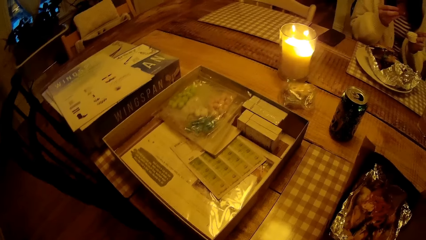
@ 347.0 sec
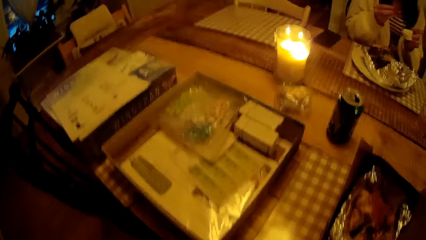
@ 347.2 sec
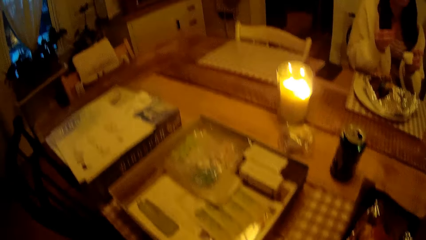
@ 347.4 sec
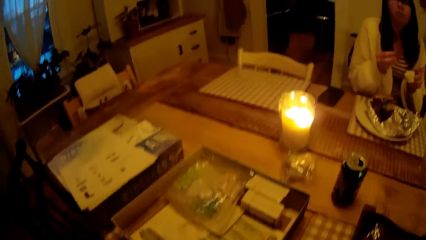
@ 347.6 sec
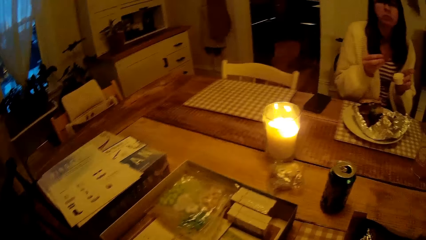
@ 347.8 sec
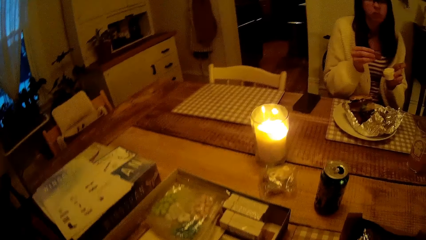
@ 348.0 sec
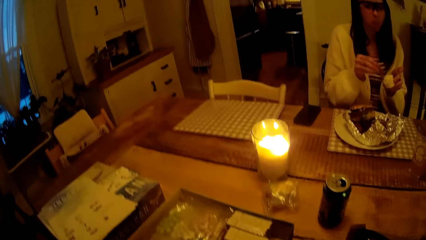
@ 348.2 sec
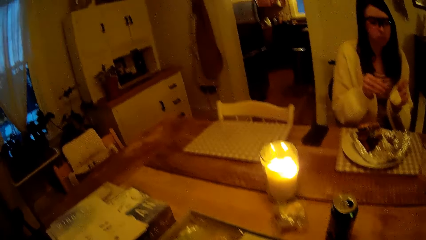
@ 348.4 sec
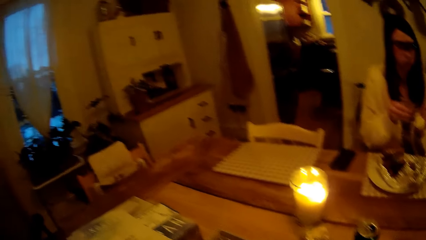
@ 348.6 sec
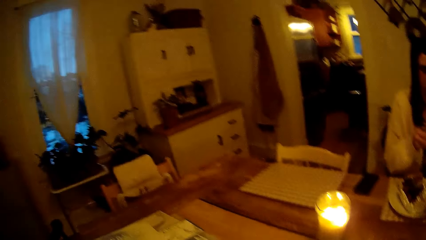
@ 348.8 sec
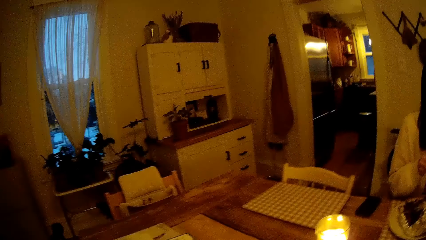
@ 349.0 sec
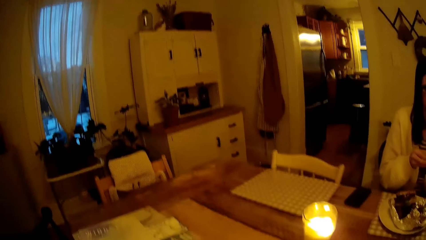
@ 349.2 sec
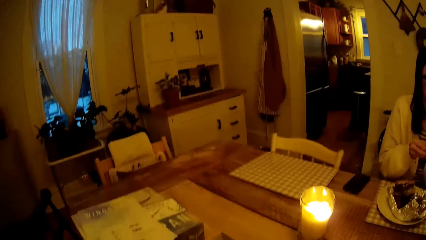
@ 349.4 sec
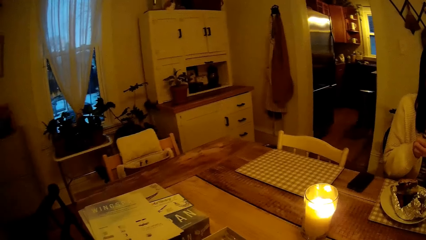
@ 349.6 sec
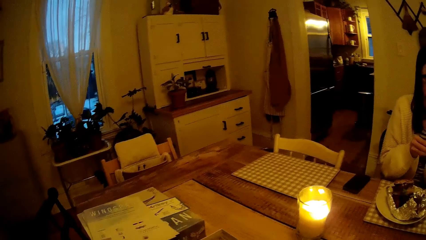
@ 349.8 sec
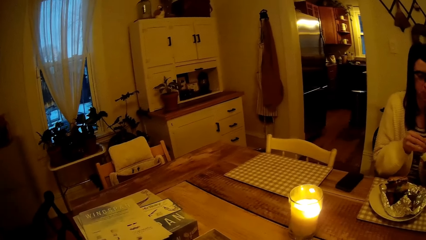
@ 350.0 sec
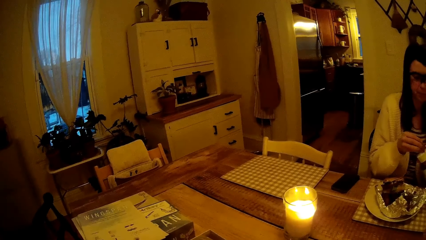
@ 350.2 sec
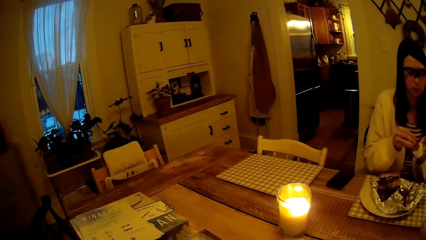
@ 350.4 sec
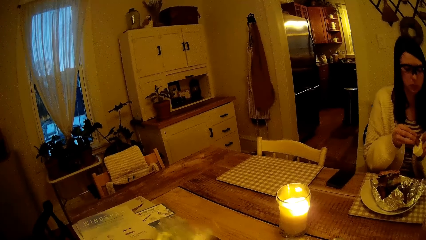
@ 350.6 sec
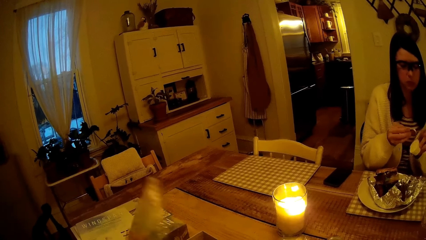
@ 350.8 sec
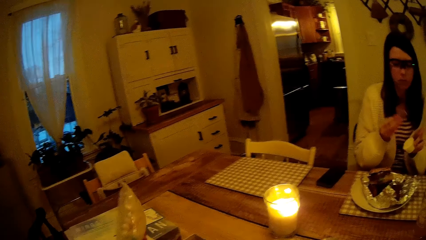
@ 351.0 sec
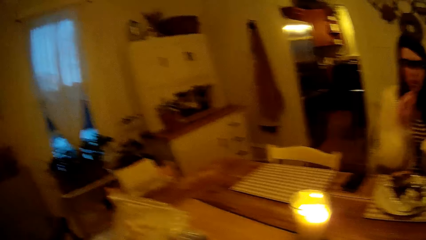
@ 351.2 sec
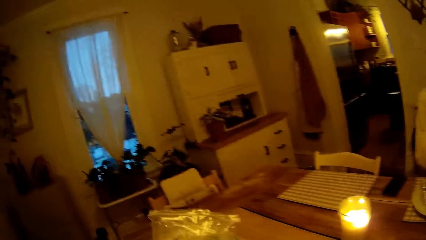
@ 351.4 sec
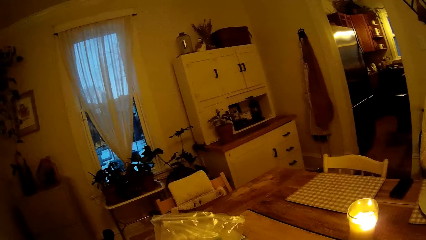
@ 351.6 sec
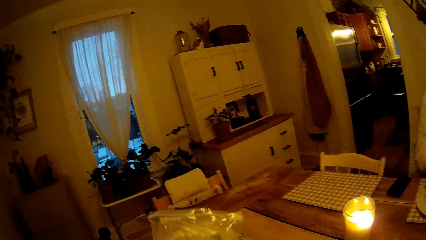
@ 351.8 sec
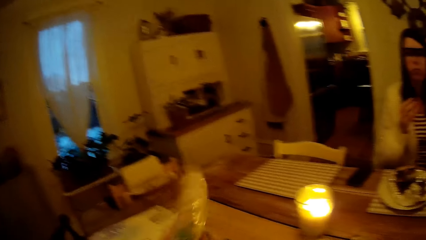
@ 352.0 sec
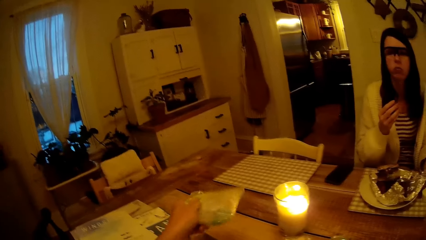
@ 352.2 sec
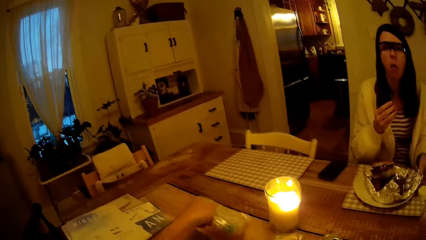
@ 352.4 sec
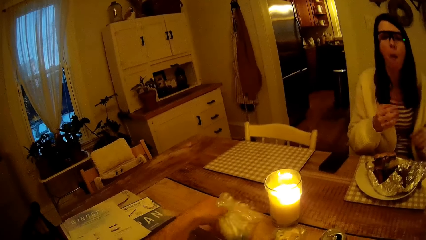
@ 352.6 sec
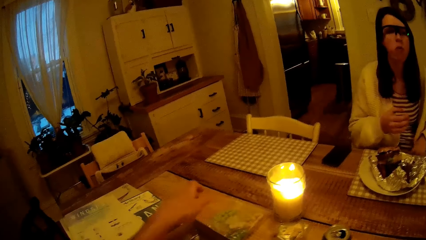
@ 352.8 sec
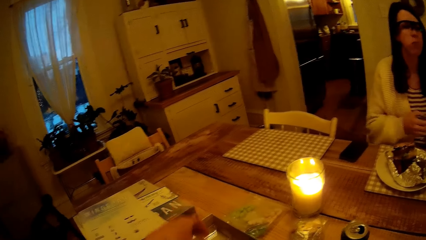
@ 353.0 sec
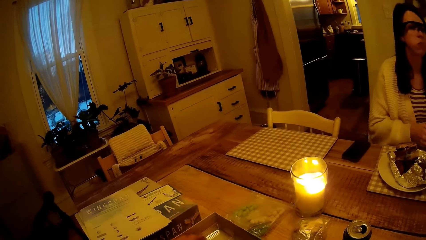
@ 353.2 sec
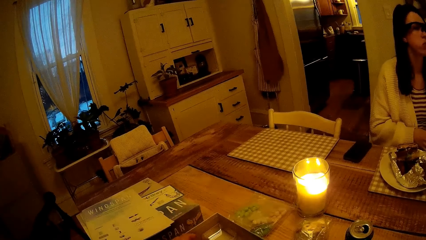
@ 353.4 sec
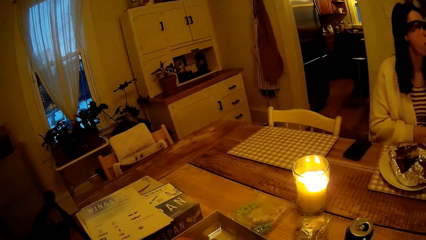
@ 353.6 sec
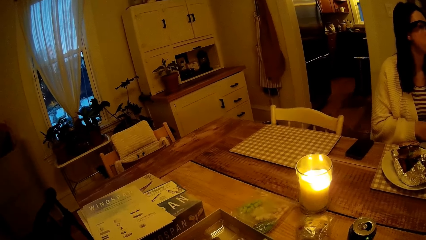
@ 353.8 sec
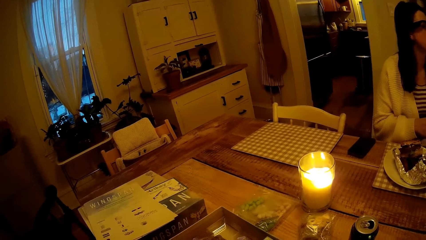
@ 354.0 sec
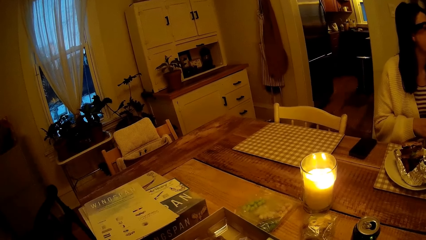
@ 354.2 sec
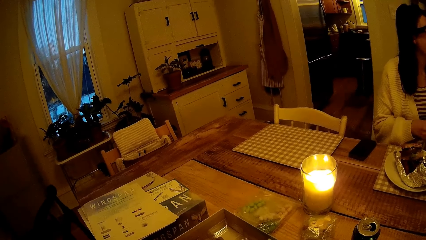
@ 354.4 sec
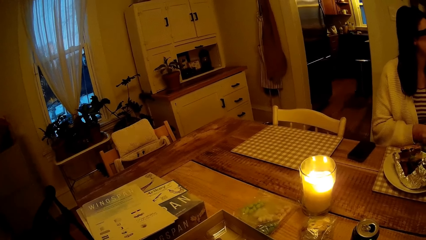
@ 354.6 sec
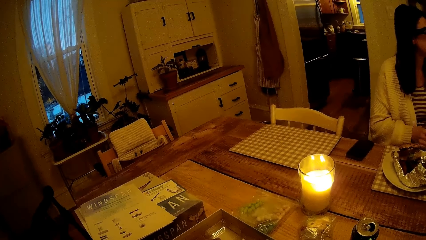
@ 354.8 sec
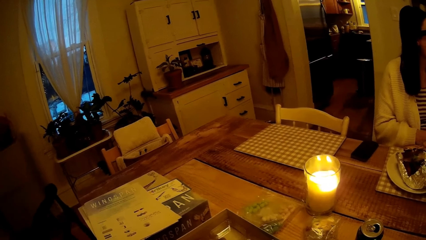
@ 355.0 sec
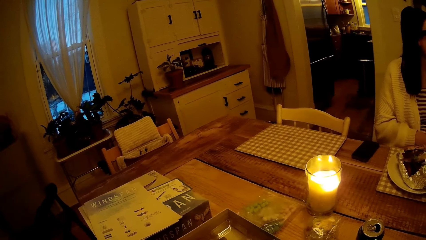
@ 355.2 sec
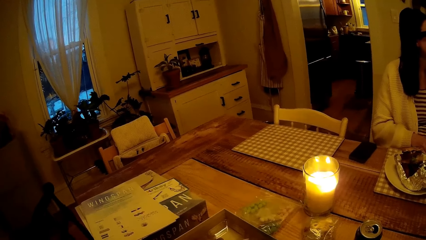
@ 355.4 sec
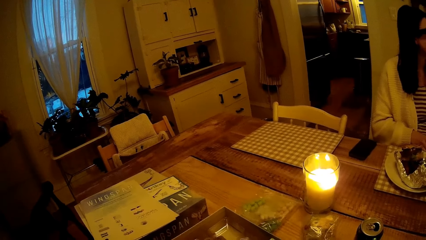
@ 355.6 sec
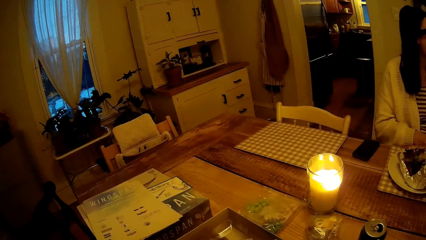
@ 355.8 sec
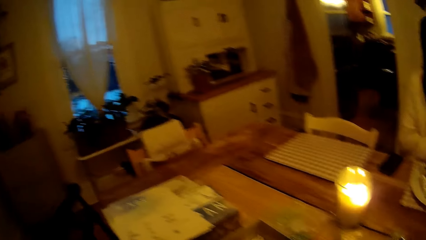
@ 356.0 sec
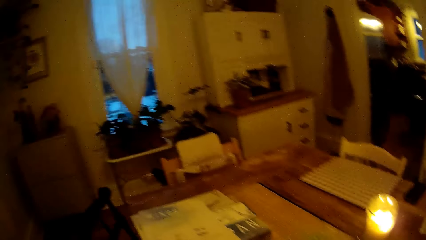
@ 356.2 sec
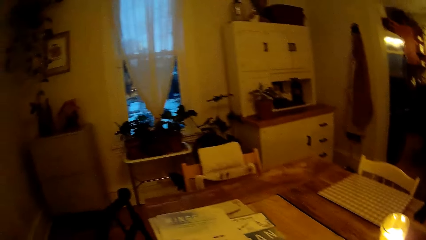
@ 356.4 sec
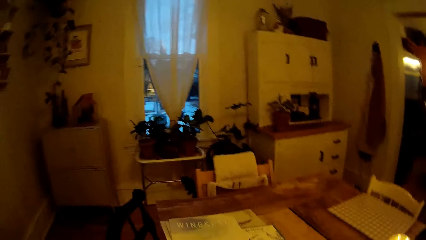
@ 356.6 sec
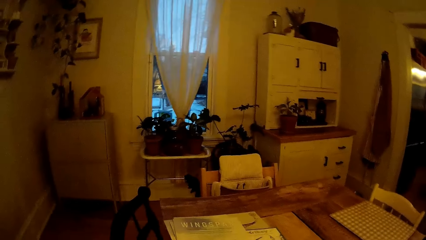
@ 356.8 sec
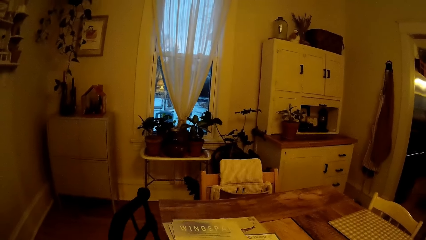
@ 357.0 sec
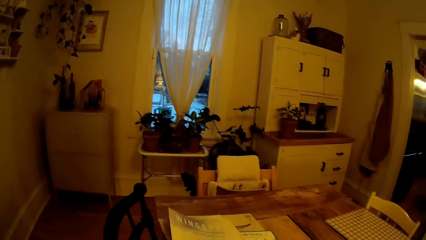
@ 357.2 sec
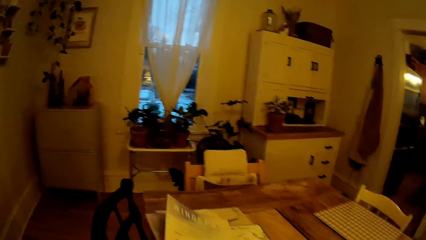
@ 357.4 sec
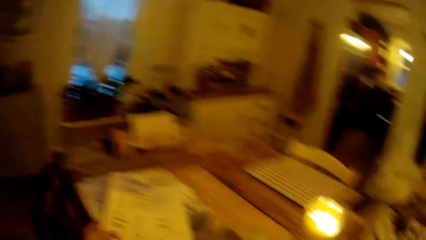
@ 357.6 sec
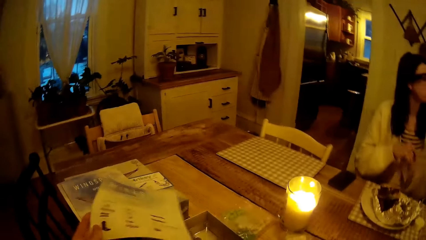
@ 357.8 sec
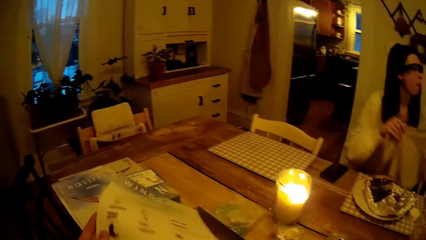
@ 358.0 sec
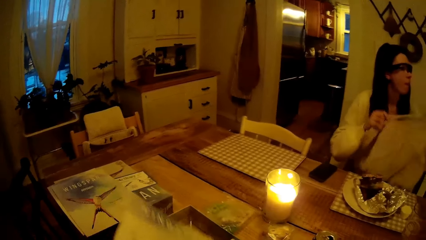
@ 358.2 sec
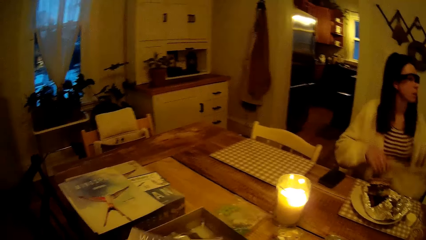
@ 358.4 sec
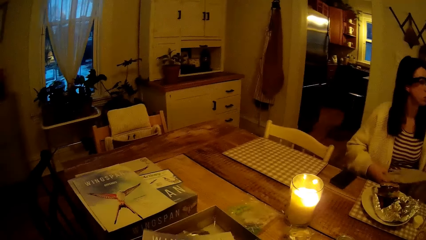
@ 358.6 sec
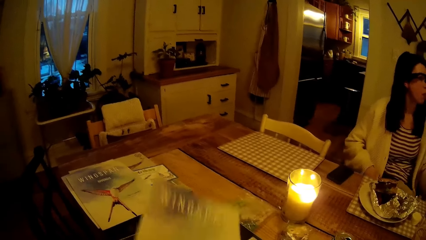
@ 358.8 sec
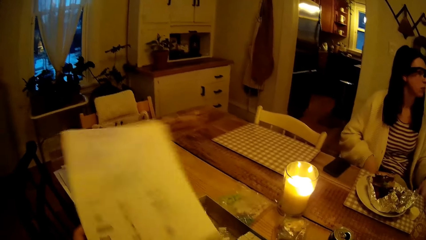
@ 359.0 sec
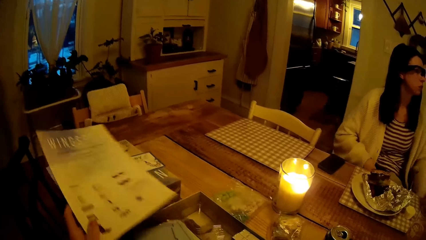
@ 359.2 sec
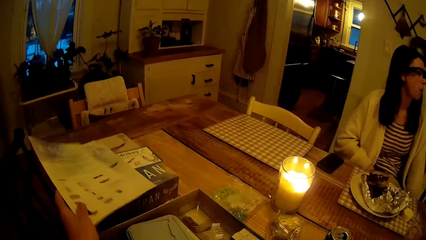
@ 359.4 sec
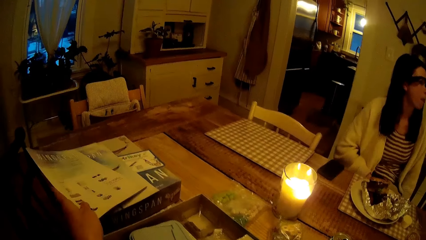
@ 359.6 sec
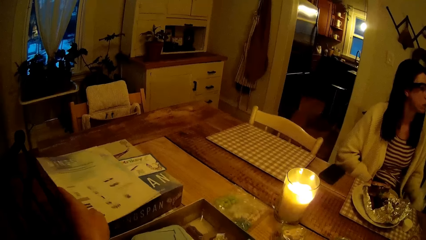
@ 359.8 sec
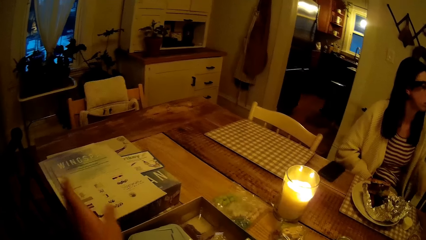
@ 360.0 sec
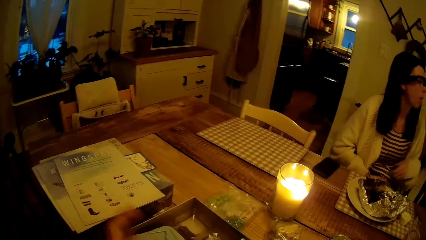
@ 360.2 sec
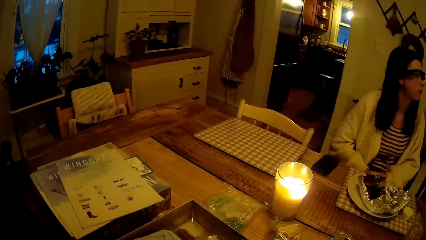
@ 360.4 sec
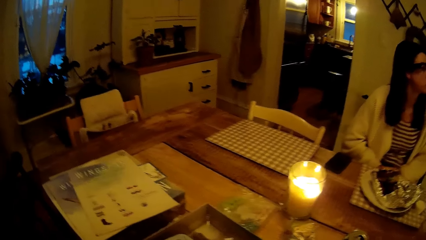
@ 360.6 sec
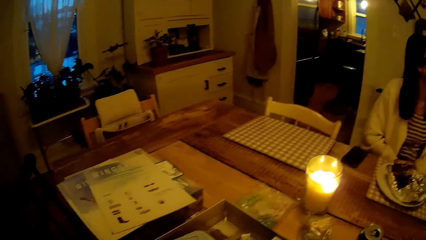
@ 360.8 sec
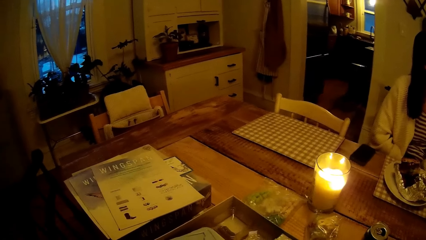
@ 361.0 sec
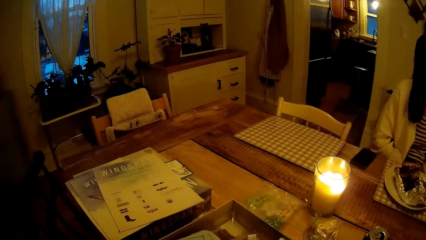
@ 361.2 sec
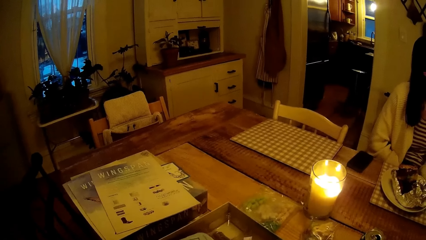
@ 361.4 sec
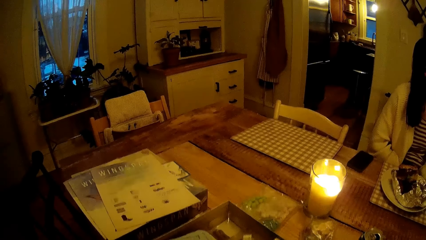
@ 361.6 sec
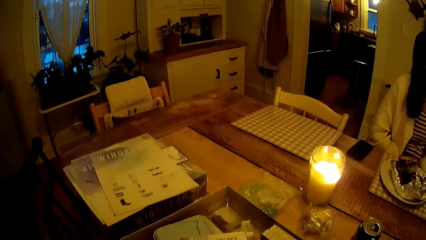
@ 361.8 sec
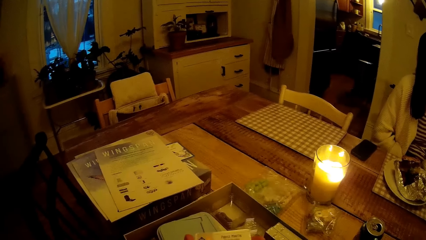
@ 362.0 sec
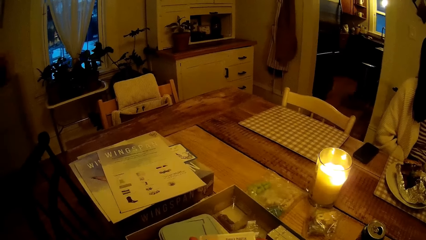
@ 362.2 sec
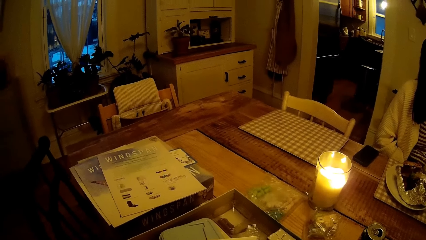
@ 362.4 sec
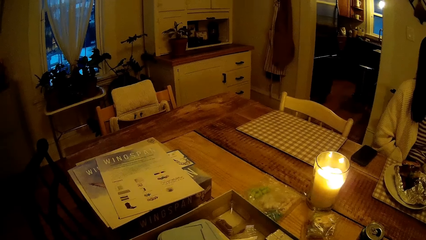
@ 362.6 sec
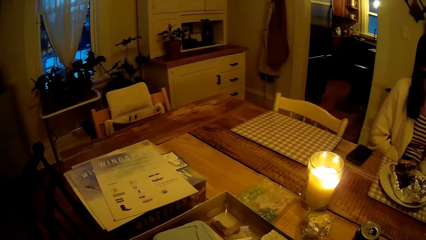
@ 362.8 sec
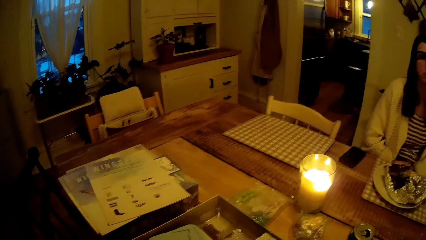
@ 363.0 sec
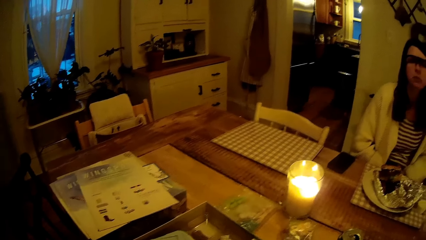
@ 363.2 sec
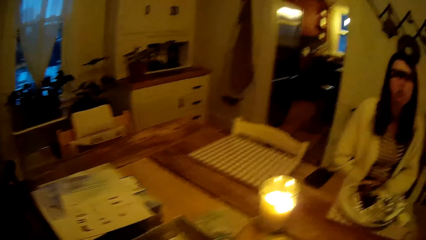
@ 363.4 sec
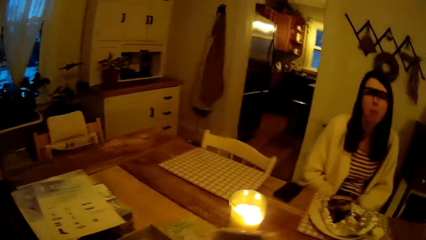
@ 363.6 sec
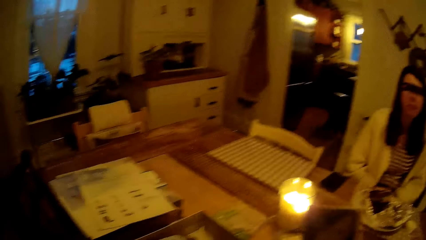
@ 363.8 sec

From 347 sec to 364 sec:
The woman dips the chip in the bowl of whipped cream with her right hand. The camera wearer holds a pack of game pieces in his left hand. The woman puts the chips in the mouth. The camera wearer places the pack of game pieces on the table with his left hand. He picks up a paper from the stack of papers on the game lid with his left hand. The woman holds a napkin with both hands and spreads the napkin on her laps. The camera wearer puts the paper on the book with his left hand.
